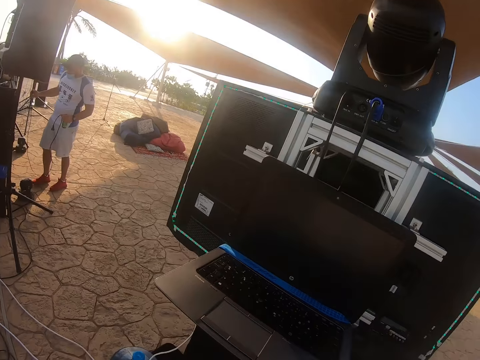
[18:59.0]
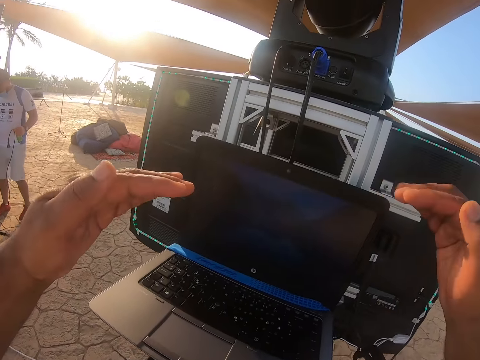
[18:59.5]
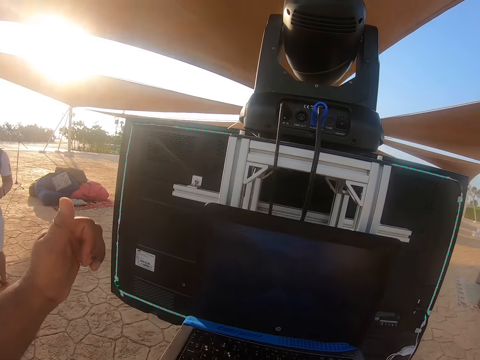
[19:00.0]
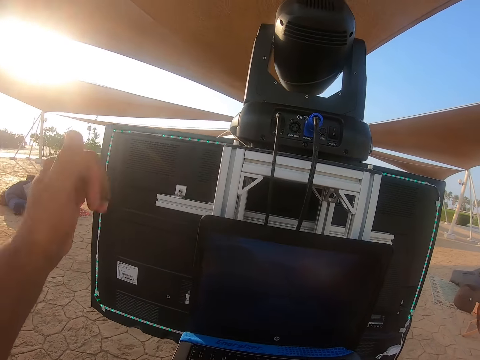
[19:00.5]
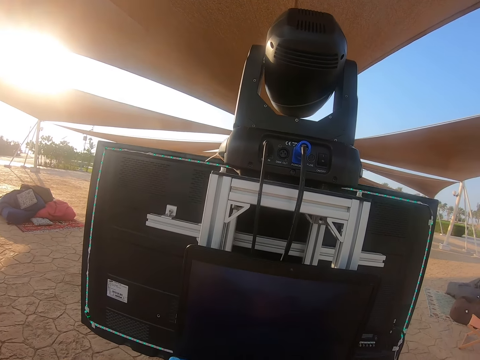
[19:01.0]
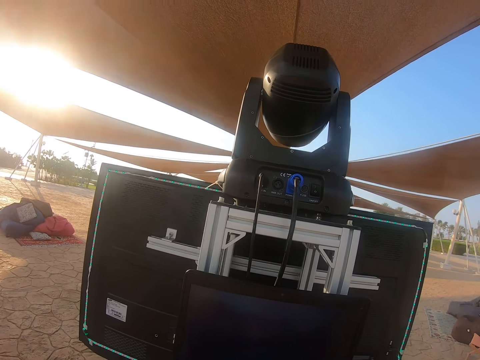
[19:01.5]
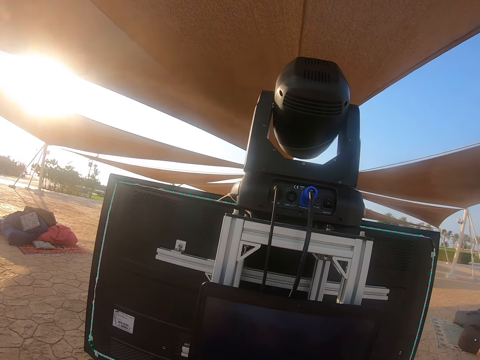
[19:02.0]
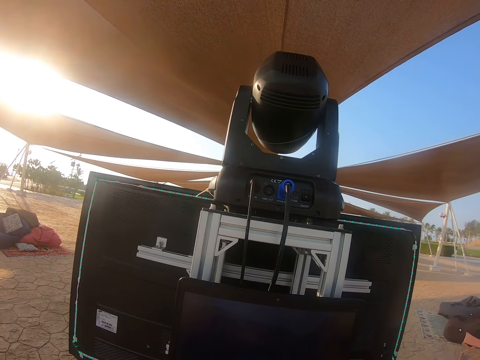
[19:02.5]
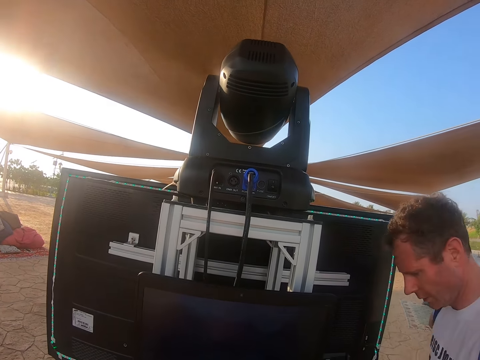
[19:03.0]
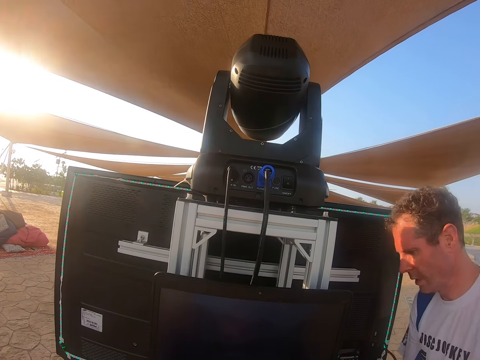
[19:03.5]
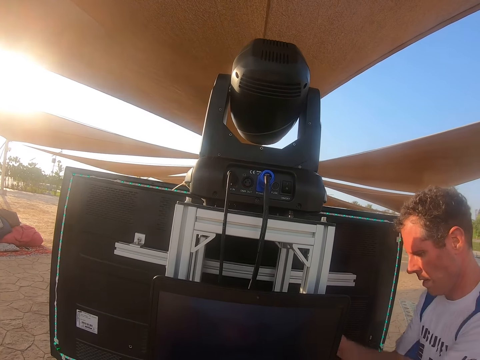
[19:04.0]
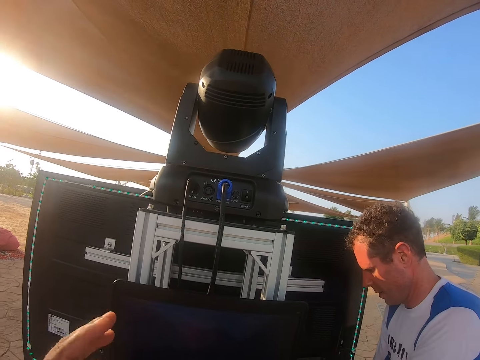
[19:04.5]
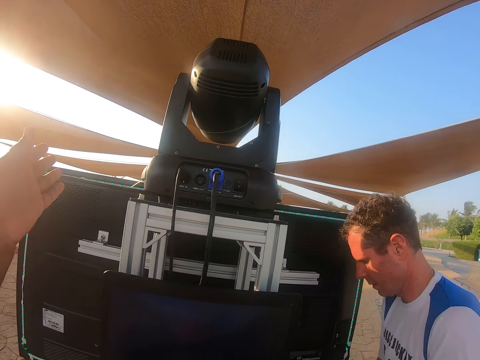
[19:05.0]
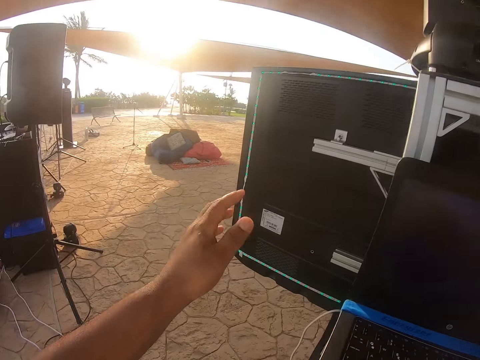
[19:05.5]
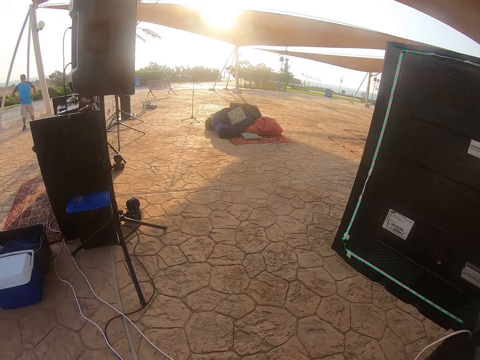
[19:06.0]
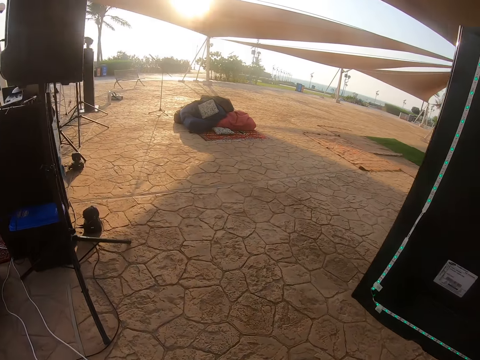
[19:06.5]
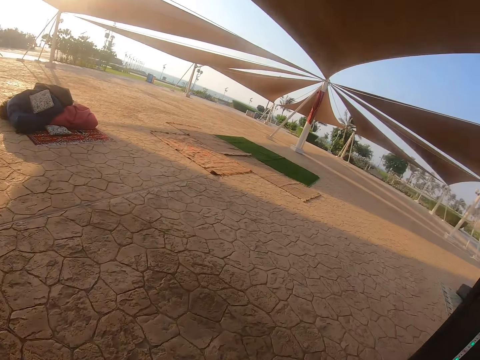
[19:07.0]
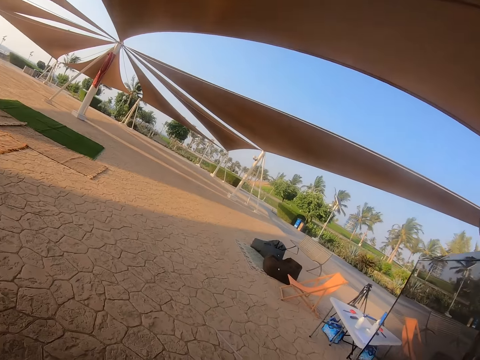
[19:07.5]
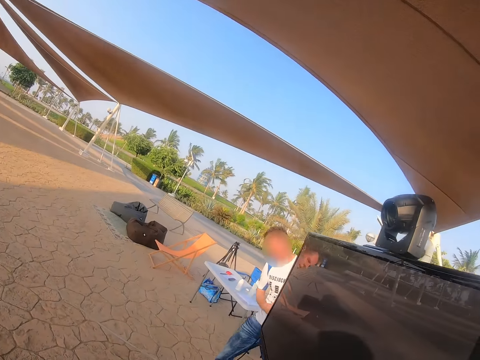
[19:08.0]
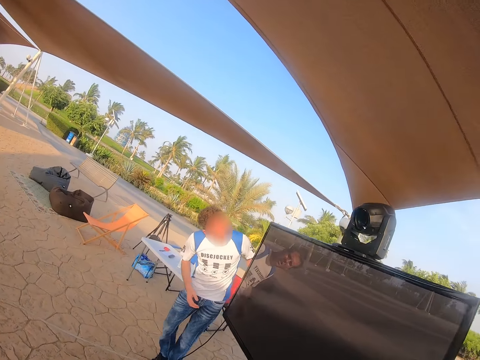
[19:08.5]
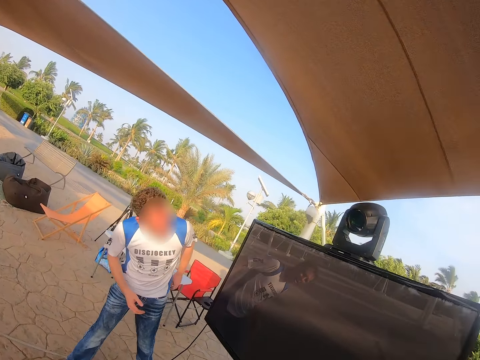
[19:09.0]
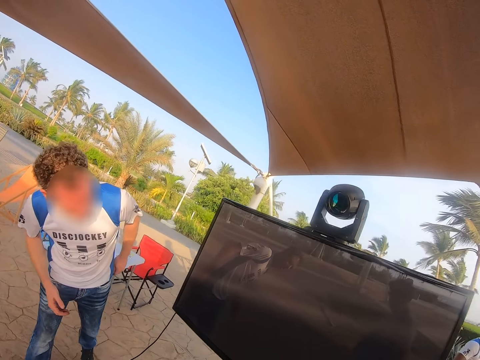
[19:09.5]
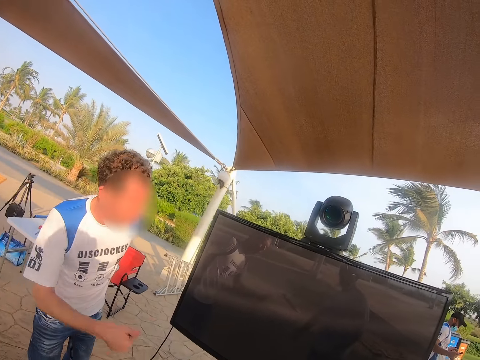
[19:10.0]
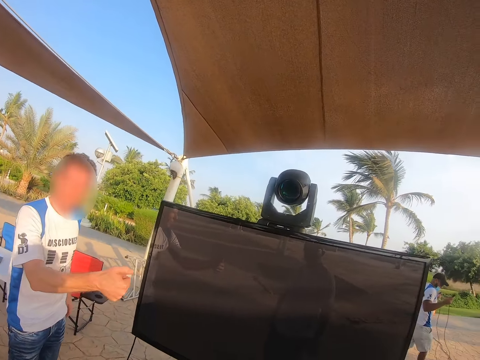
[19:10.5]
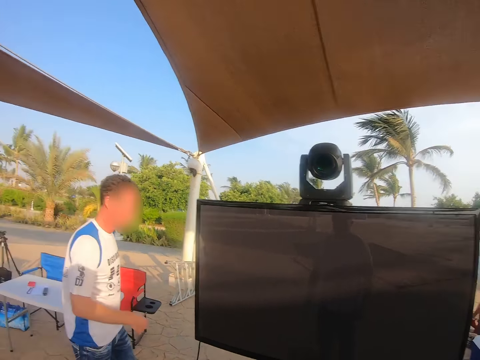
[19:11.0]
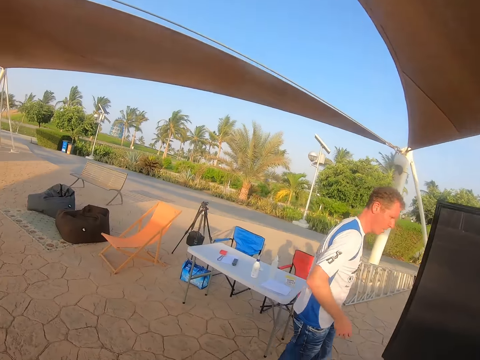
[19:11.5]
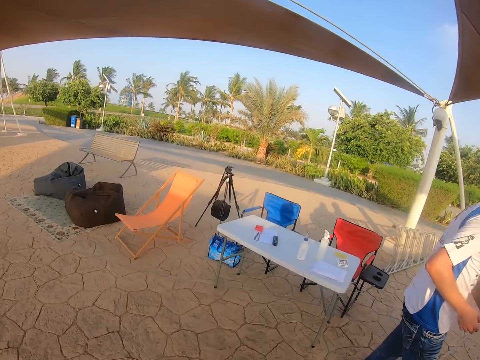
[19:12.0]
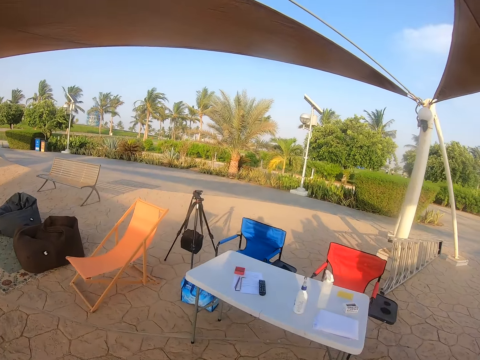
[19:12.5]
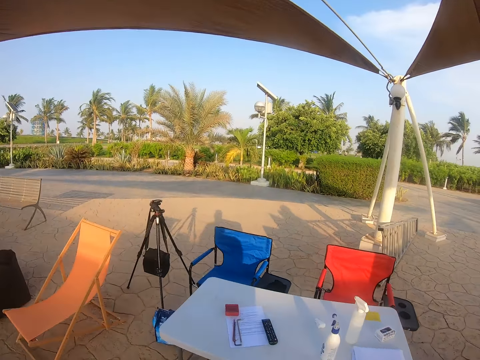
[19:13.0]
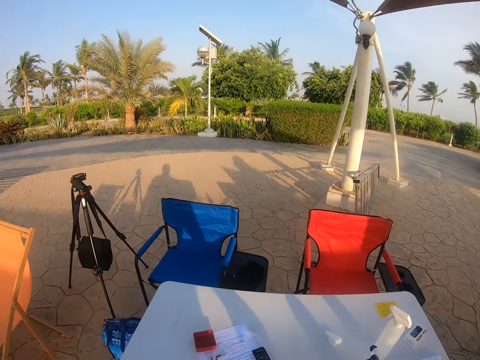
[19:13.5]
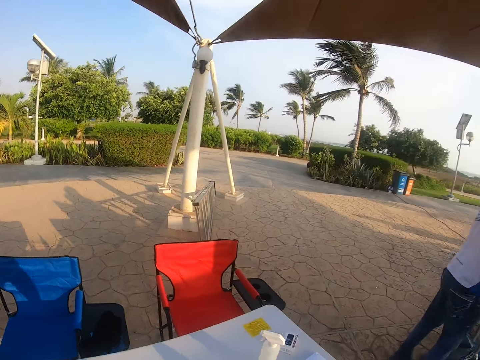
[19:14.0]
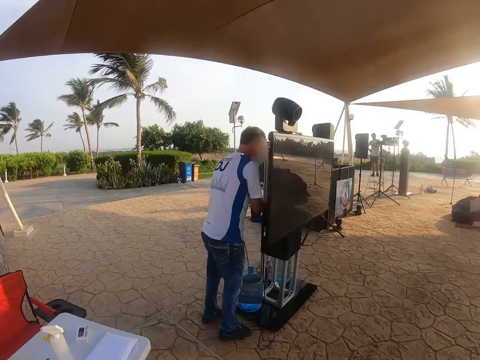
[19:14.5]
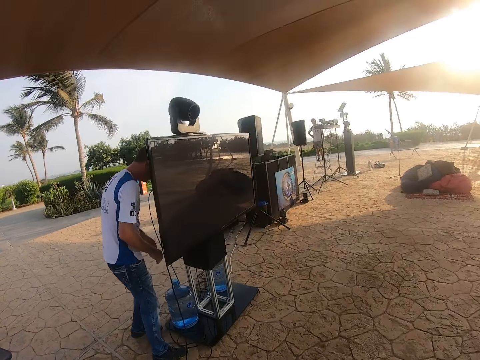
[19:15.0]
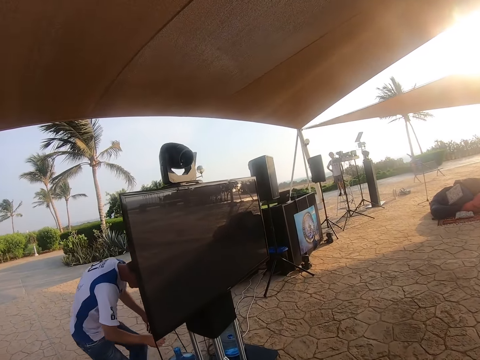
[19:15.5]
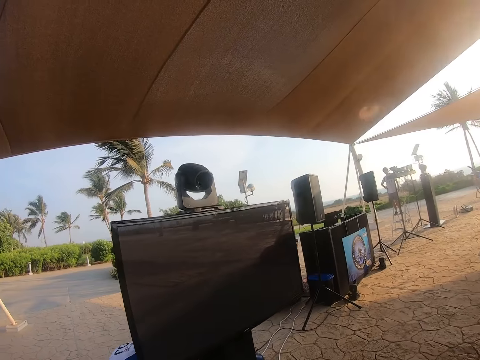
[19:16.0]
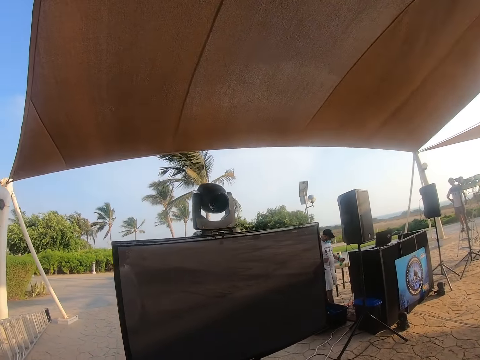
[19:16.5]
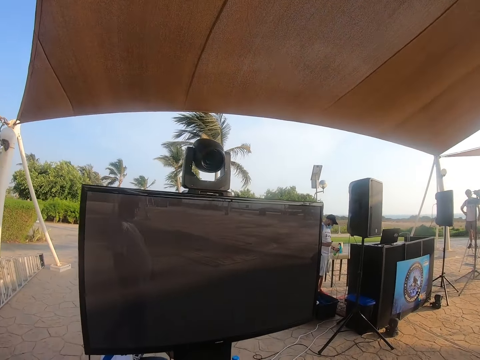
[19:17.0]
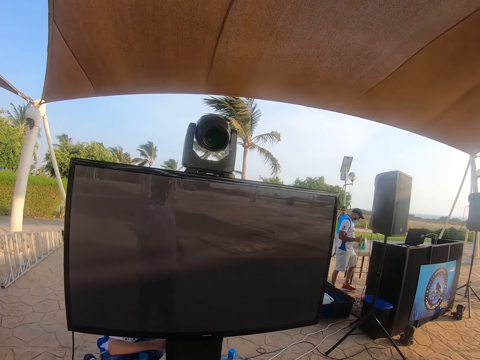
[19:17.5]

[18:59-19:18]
The camera wearer moves the hands. They check the laptop. A man checks the cable. The camera wearer walks on the compound. The man checks the TV. The camera wearer looks at the television, walks to the table, picks up the remote and moves to the television. The man checks the cable.

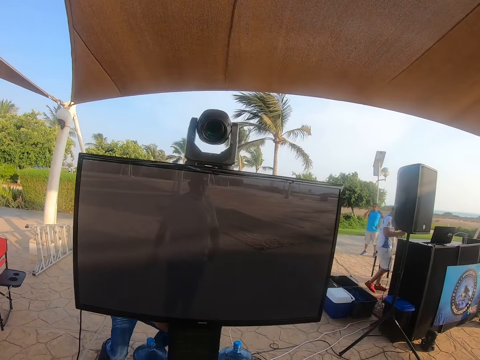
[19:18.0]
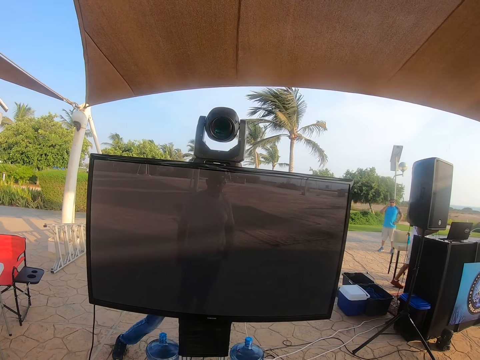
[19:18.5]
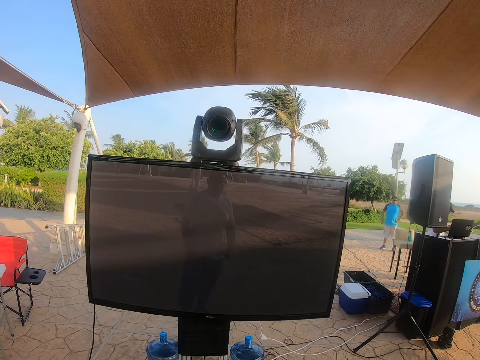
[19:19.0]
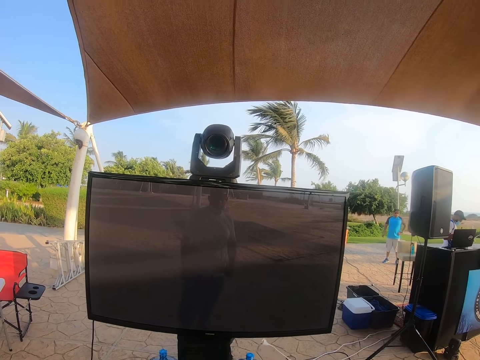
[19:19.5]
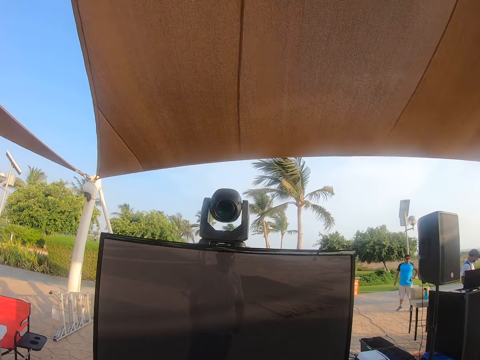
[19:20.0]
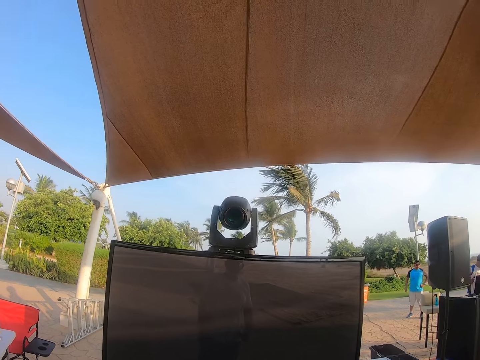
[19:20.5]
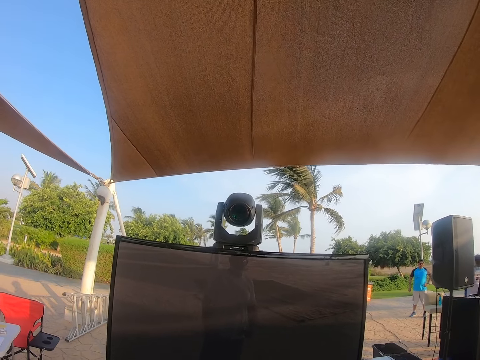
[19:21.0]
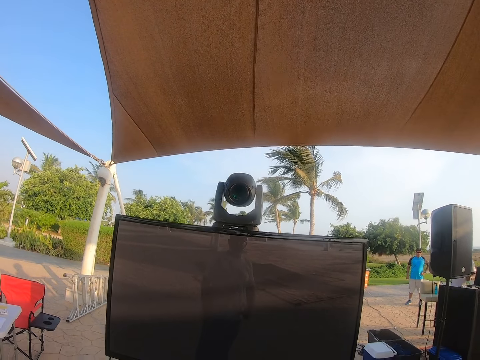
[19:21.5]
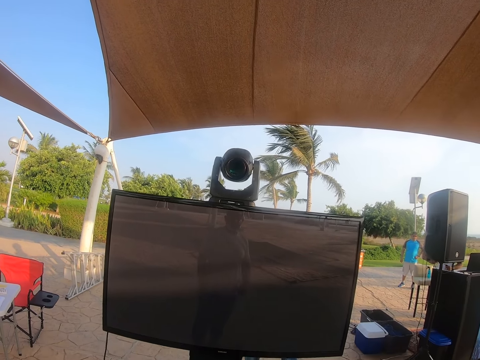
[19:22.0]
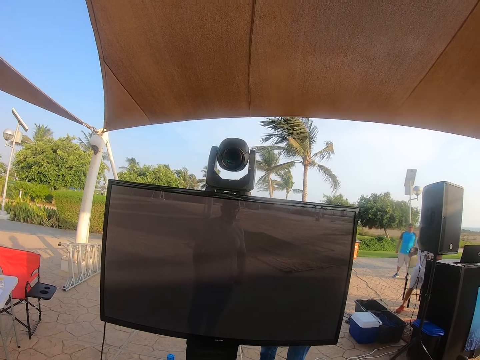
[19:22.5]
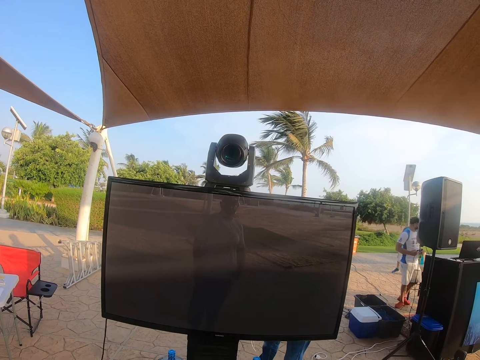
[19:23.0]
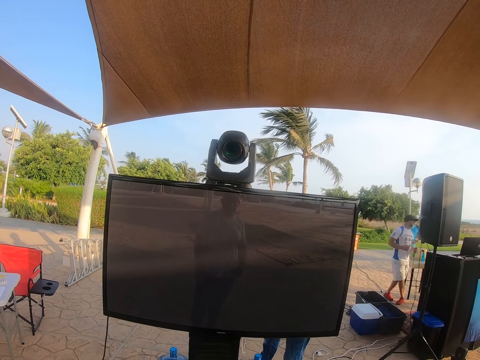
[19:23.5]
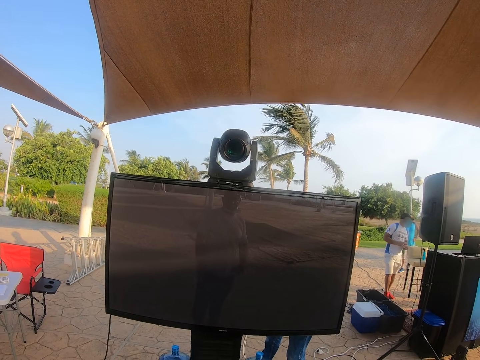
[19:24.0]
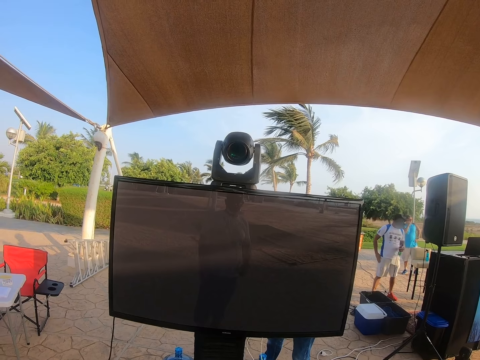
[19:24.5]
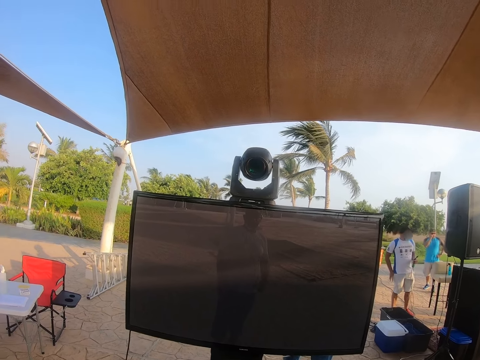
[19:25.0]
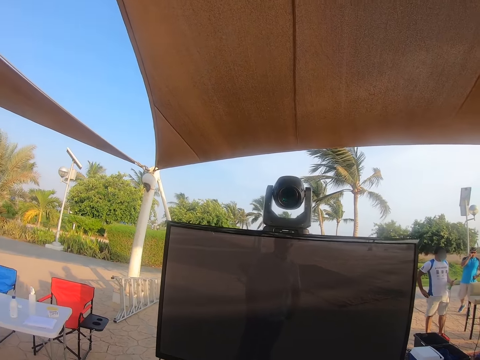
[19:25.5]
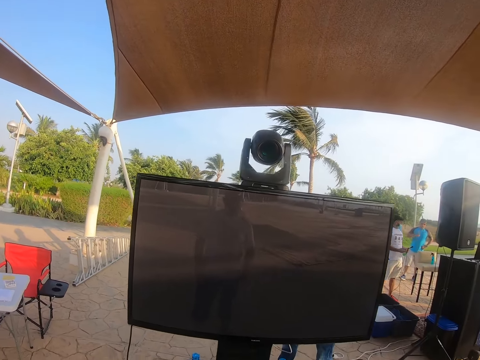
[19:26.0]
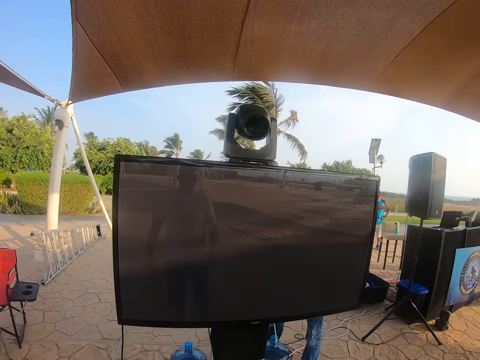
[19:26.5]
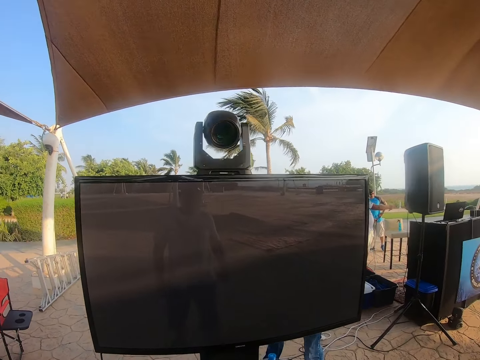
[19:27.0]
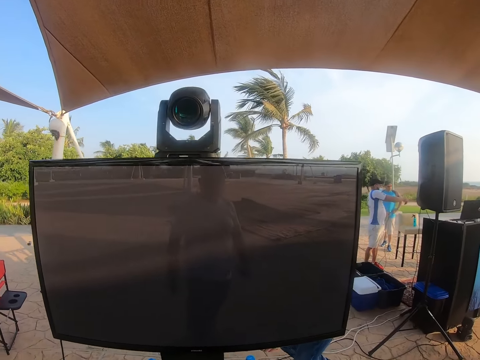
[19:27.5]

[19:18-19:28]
The camera wearer looks at the television.
